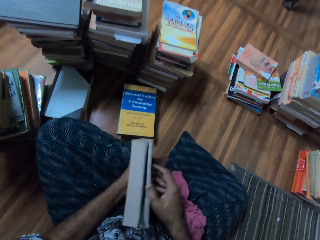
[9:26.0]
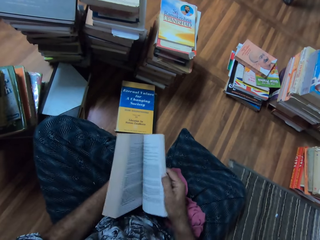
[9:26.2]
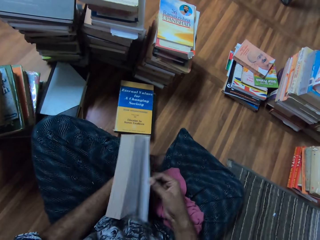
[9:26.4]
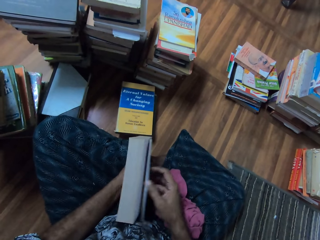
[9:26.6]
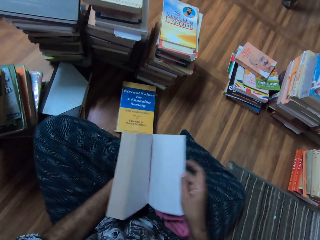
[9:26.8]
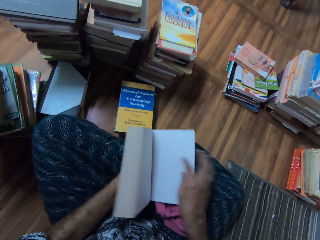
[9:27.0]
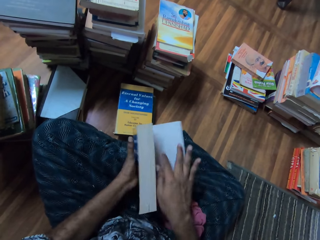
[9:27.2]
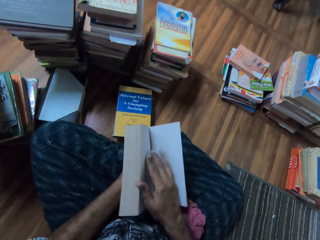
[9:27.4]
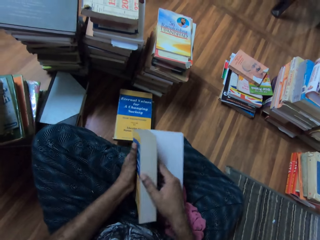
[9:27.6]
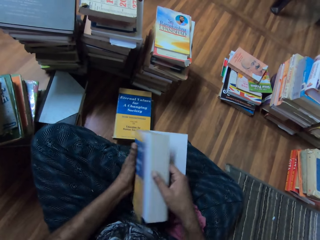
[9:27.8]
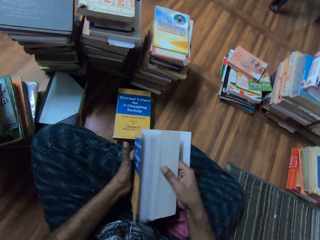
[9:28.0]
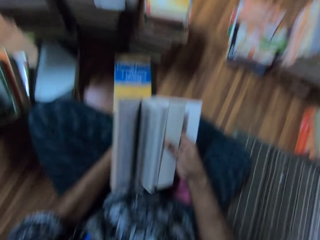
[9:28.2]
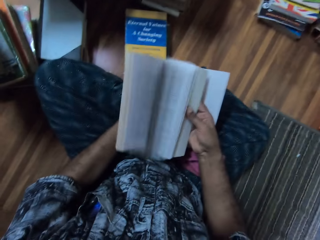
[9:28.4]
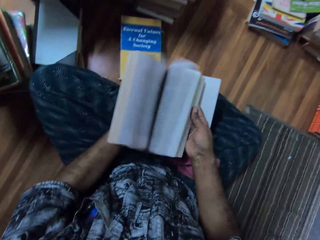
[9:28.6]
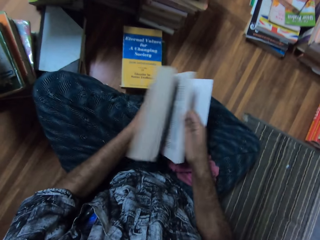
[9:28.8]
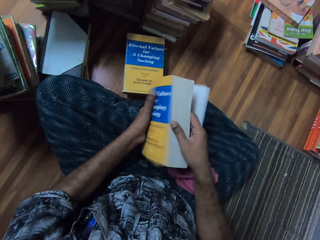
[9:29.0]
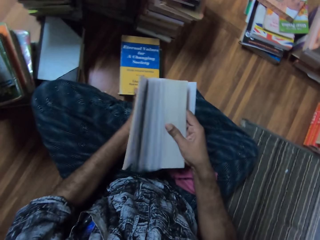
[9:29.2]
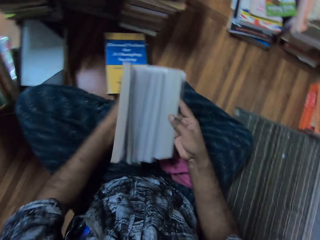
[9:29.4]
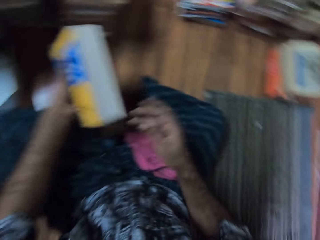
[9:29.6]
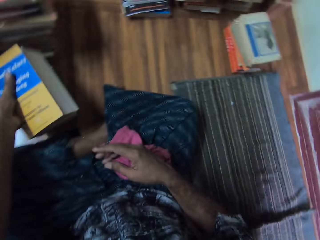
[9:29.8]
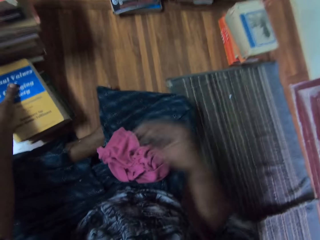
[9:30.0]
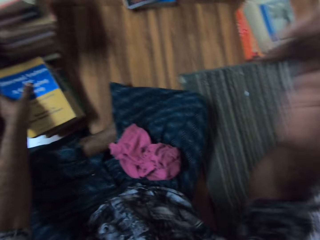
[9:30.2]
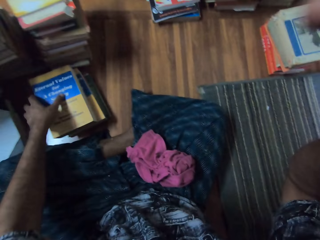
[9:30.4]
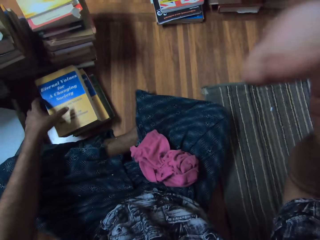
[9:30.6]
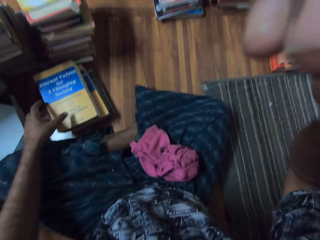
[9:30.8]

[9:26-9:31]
The camera wearer opens the book. They put the book on the floor. They lift the right hand. They adjust the camera.
